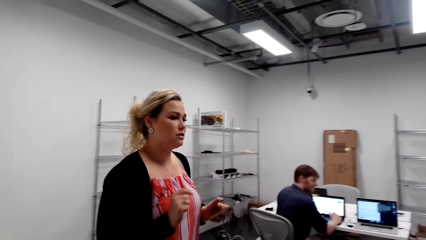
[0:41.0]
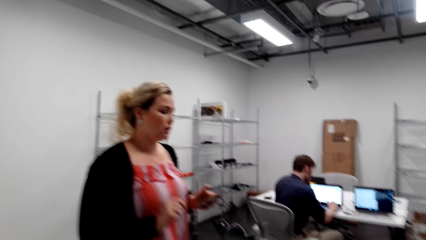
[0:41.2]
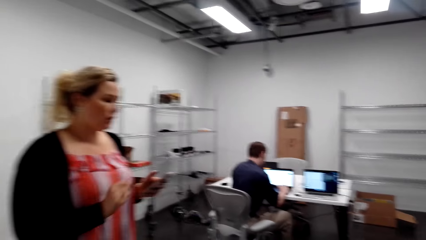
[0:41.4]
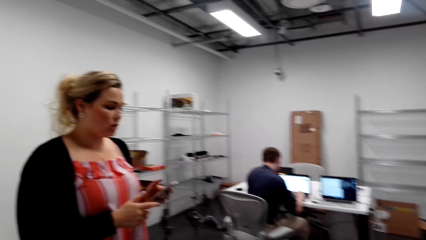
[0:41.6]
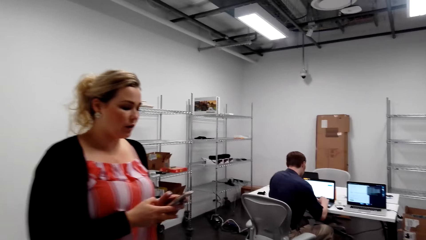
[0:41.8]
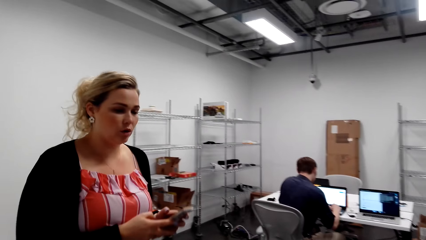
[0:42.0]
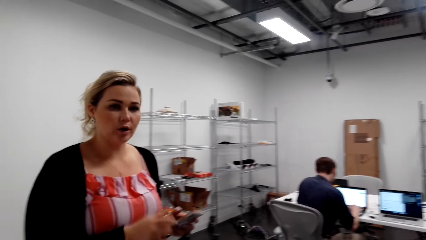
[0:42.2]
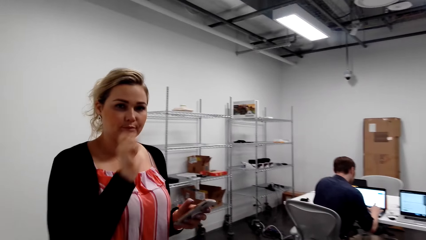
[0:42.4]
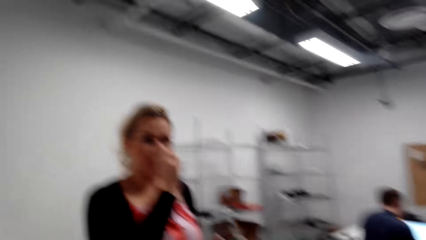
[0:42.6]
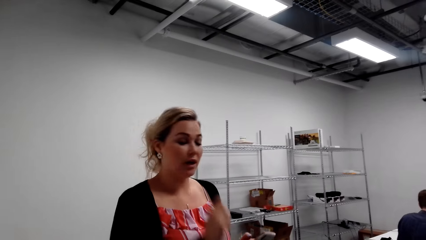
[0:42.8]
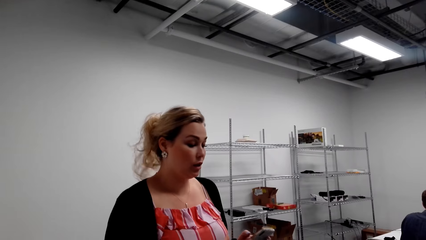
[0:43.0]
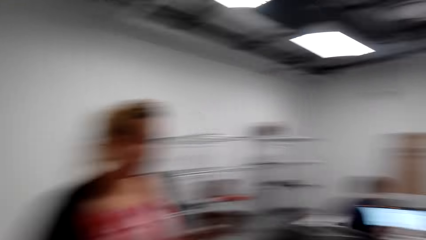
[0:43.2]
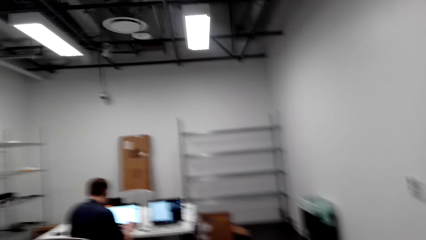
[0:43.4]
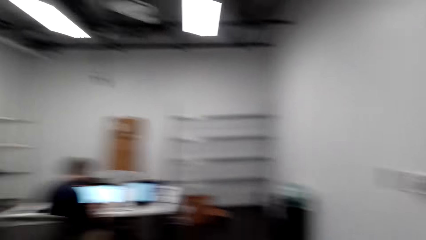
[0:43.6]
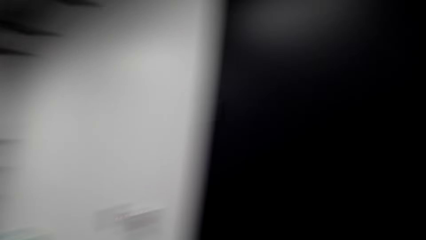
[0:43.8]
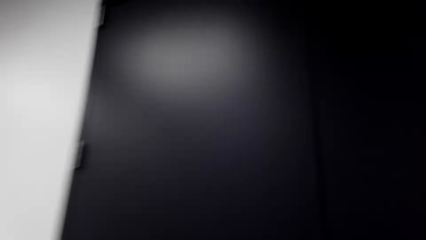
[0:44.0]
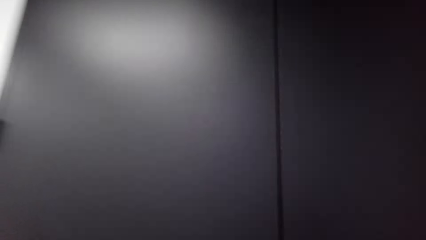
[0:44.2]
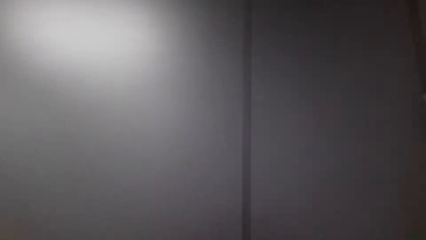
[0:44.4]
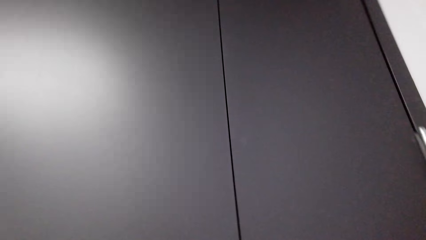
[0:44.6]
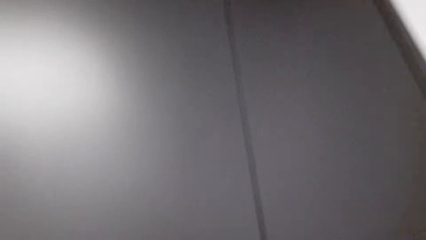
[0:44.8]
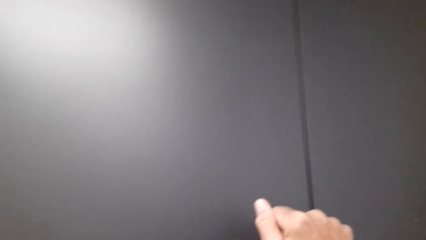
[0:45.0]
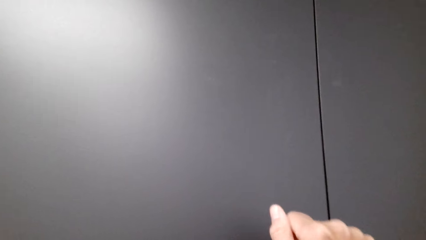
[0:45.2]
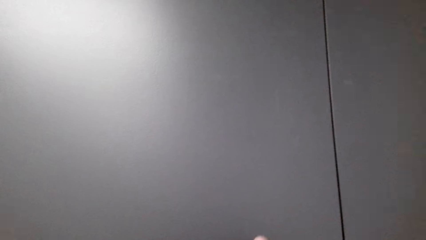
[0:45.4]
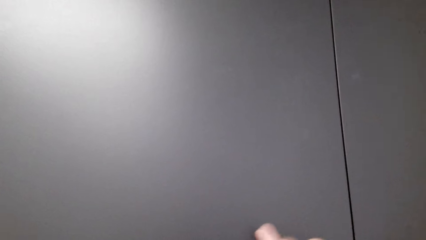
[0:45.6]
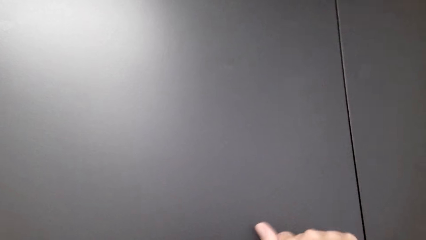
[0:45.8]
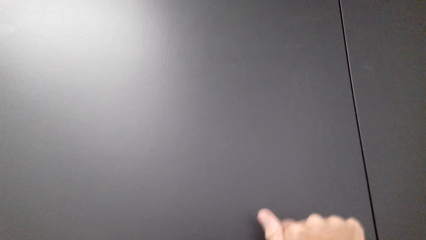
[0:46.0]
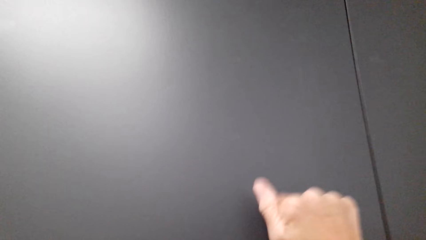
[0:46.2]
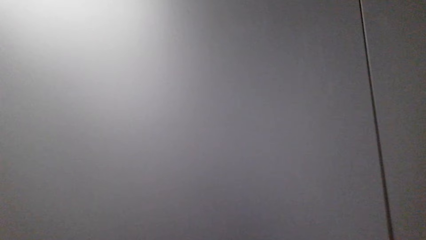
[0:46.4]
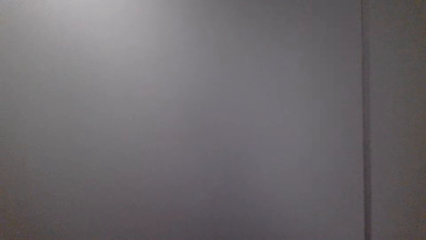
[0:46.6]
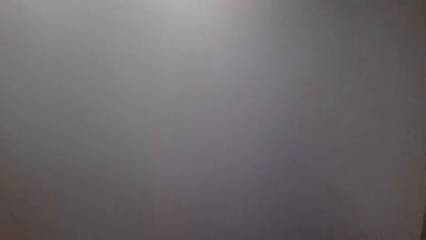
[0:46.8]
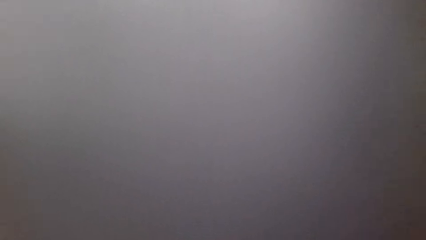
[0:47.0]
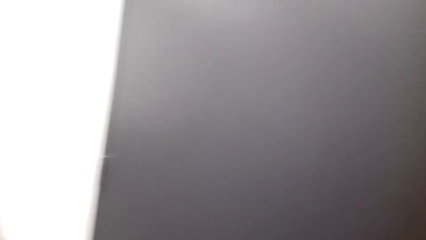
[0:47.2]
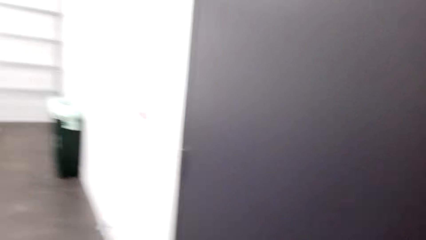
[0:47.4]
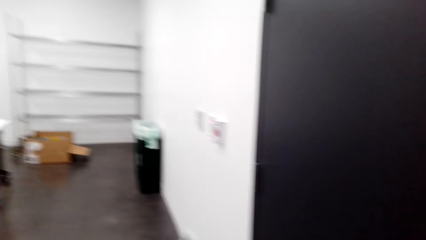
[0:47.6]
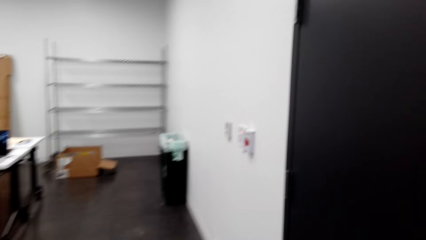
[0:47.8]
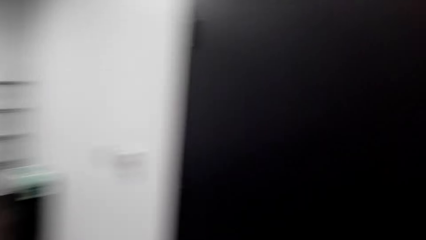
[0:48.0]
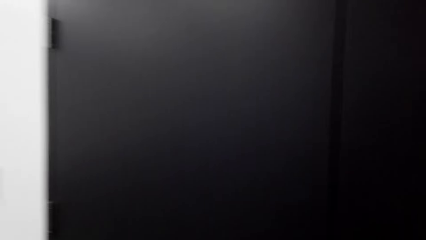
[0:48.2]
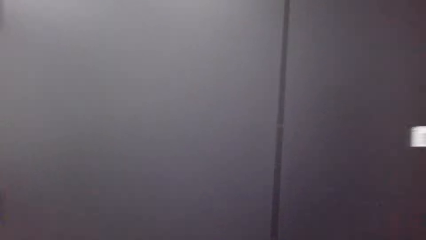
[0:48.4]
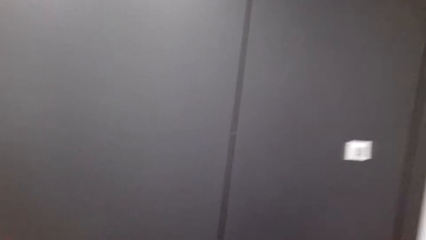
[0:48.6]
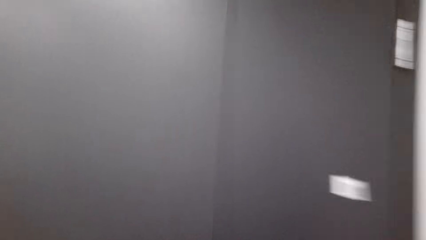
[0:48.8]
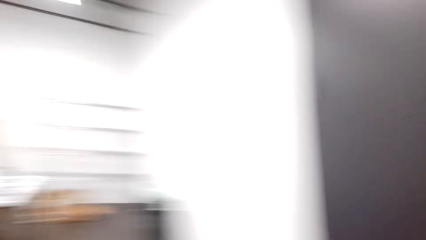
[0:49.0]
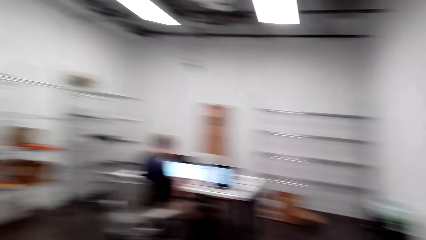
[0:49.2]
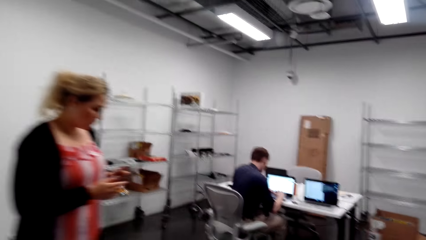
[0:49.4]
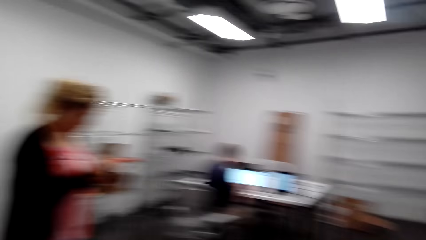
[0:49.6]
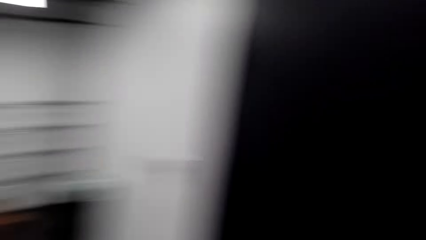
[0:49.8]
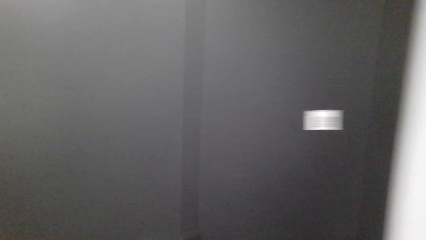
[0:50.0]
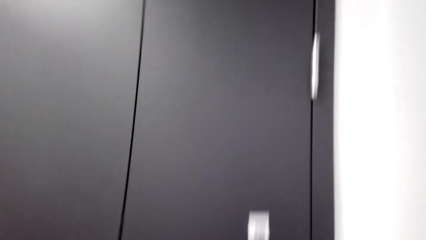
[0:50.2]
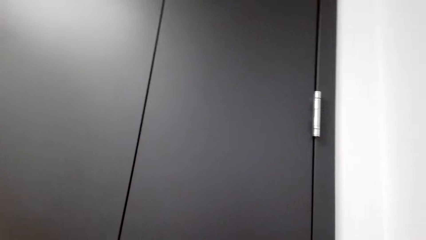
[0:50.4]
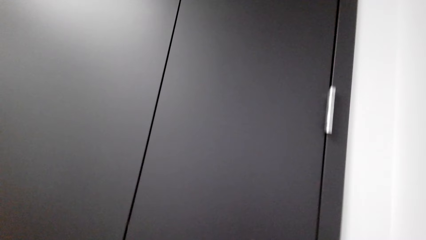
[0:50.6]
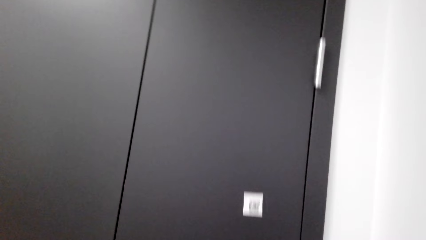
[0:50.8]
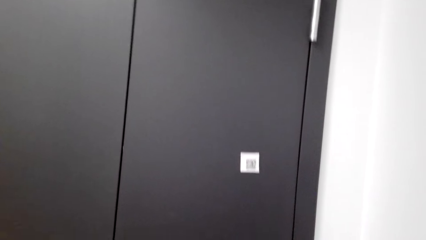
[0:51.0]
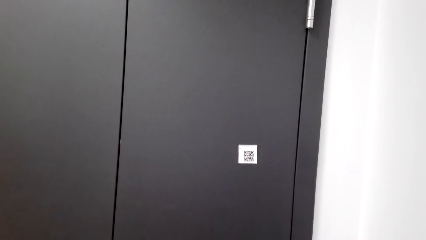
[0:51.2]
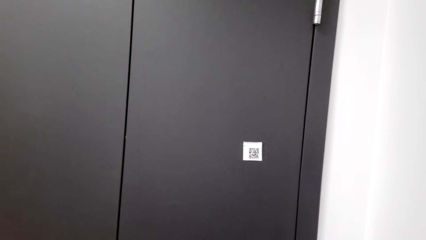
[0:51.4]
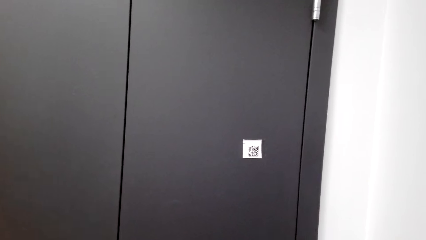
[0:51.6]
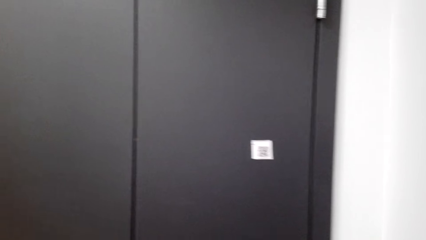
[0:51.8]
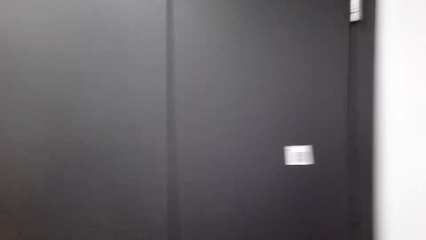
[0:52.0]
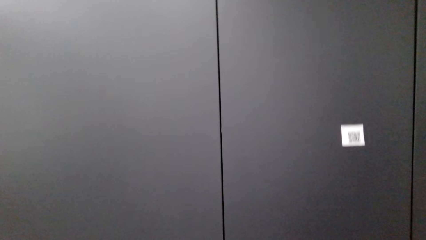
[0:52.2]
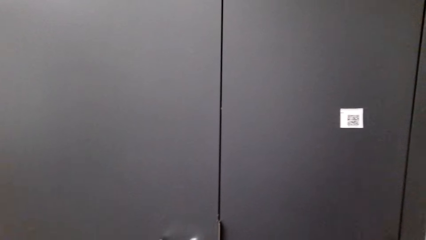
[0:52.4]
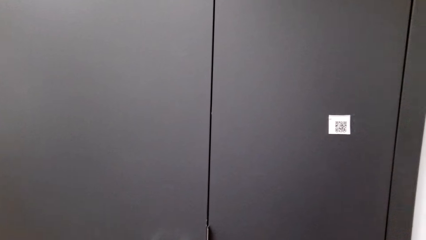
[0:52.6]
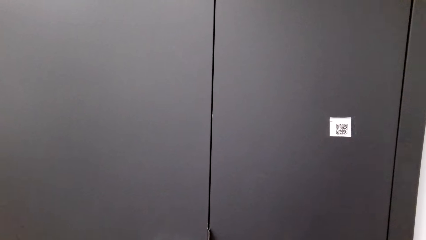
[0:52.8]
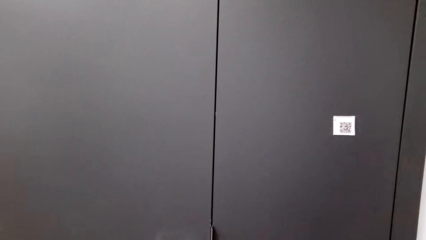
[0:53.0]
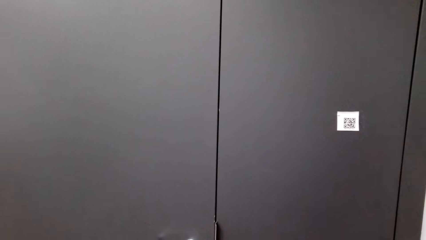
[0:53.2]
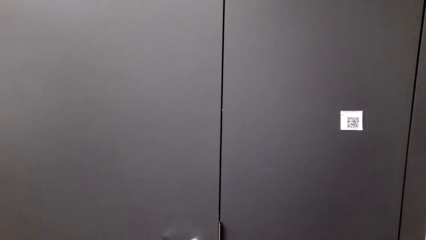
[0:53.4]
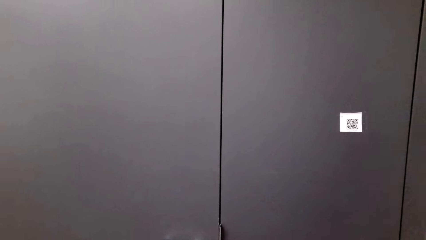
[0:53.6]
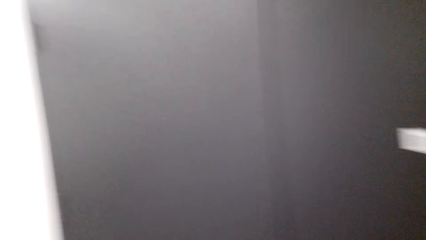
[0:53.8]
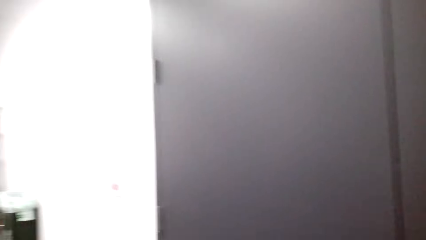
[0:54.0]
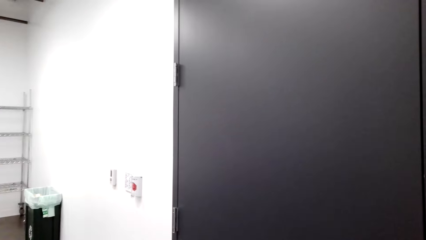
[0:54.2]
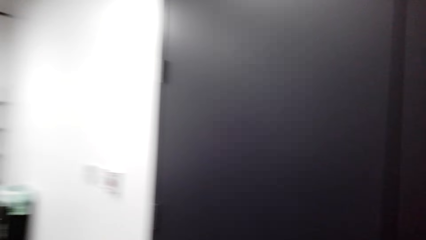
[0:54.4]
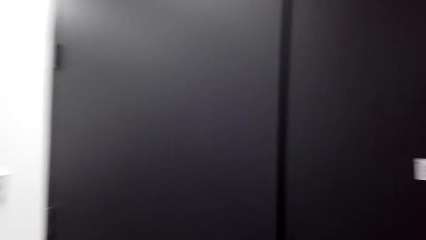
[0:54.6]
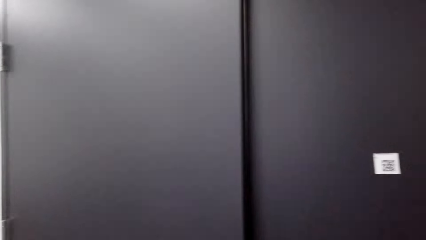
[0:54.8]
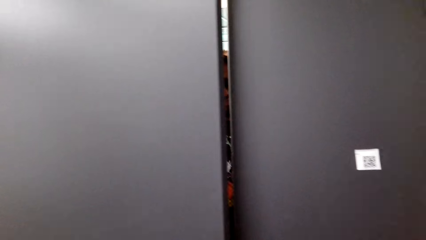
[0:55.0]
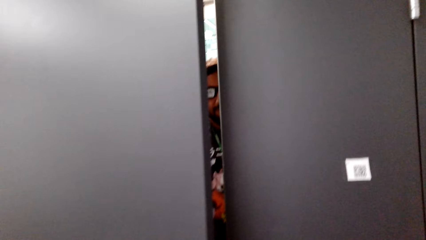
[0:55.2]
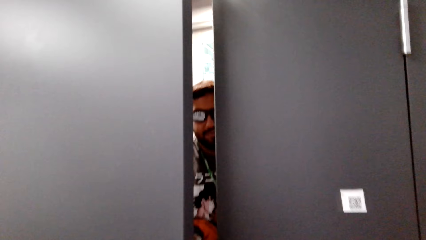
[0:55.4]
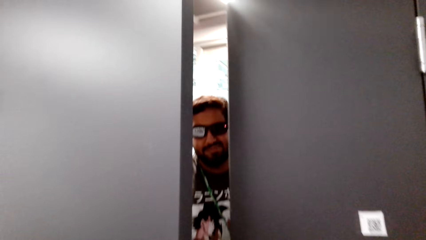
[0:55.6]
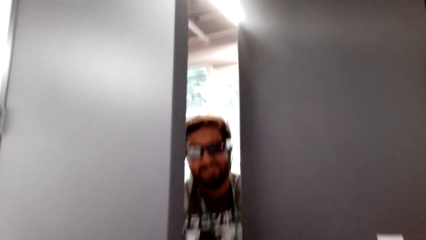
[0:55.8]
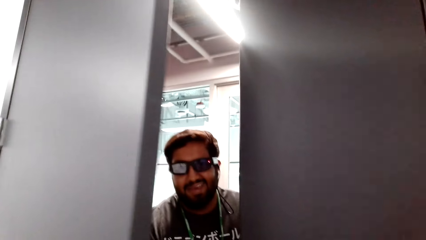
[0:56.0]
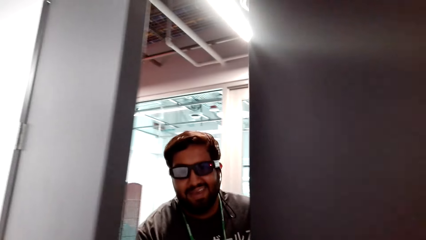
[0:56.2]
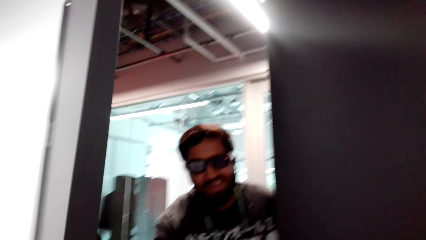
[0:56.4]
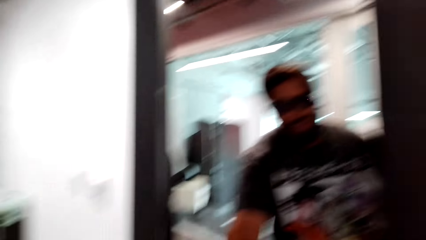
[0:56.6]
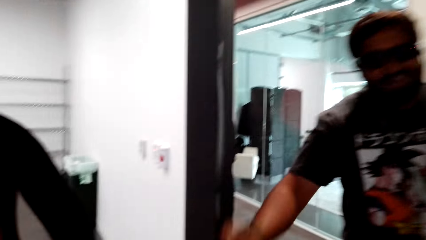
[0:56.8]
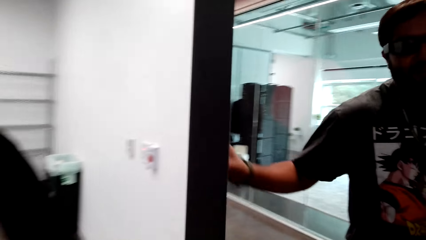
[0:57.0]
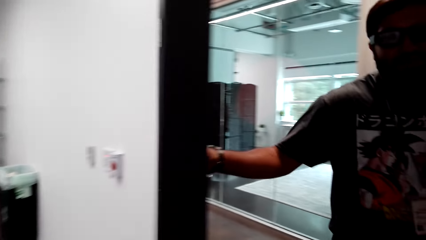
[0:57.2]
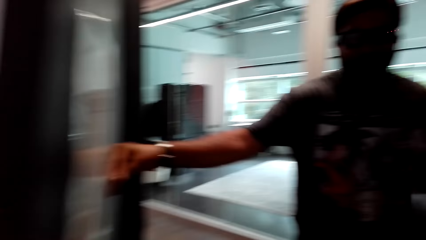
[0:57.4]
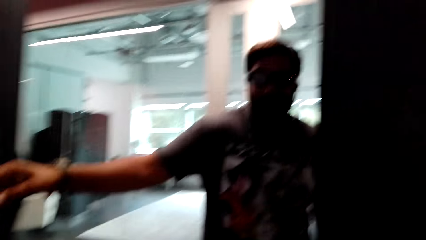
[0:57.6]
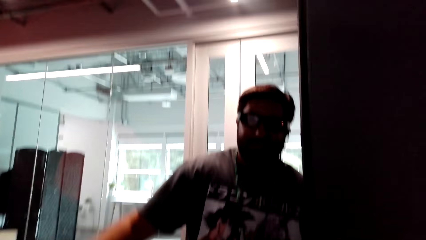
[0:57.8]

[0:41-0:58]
A woman talks to the camera wearer and holds the phone in her left hand. The camera wearer turns around and talks to the woman. He knocks the door with his right hand and stops knocking the door. He looks around repeatedly. A man opens the door. The camera wearer talks to the man. The man talks.
